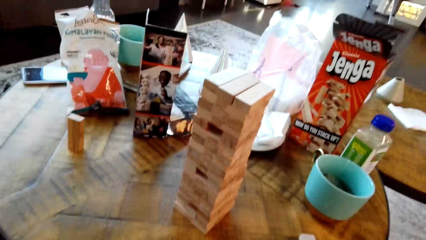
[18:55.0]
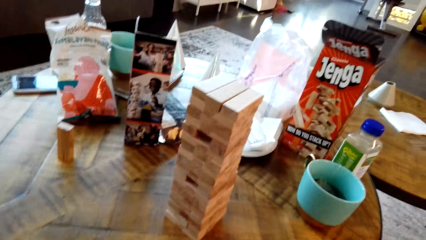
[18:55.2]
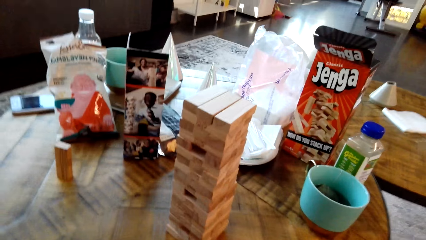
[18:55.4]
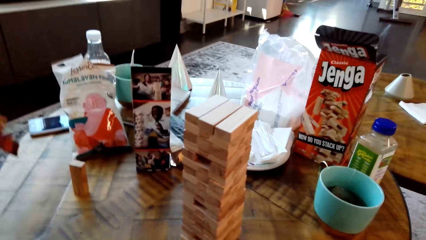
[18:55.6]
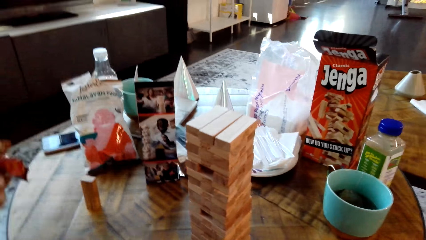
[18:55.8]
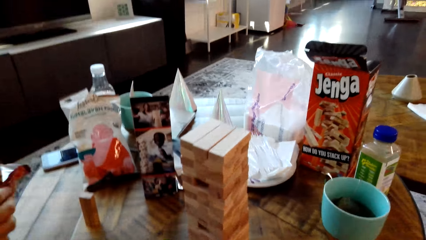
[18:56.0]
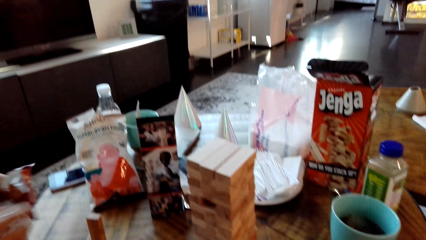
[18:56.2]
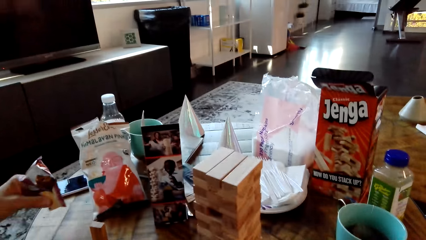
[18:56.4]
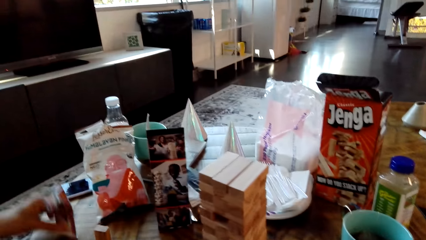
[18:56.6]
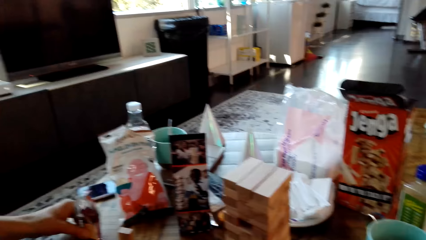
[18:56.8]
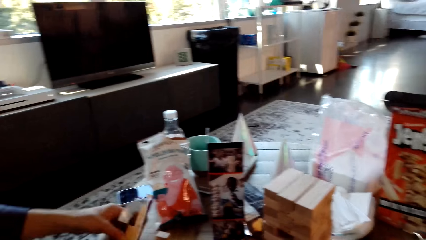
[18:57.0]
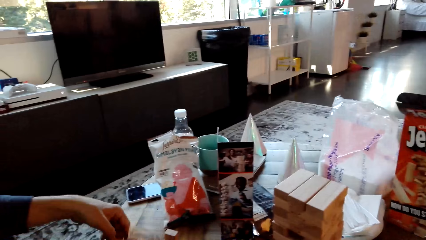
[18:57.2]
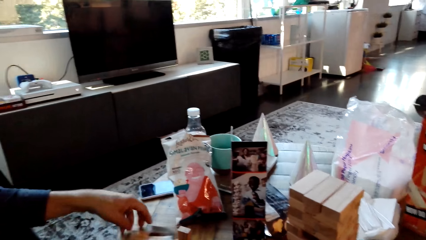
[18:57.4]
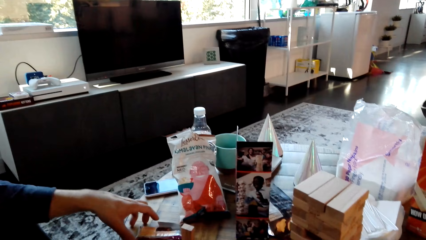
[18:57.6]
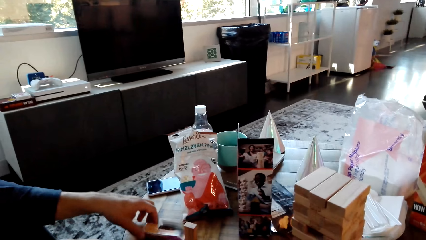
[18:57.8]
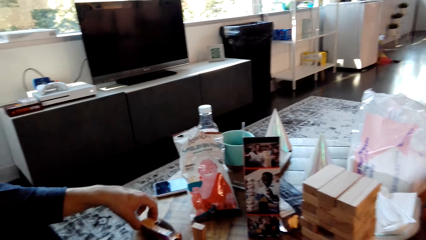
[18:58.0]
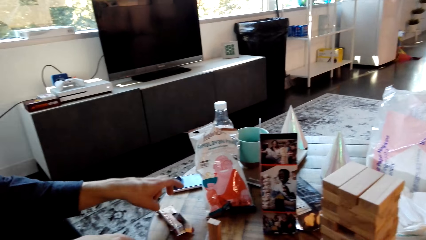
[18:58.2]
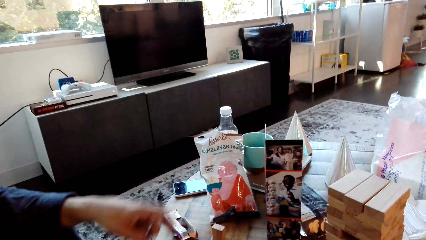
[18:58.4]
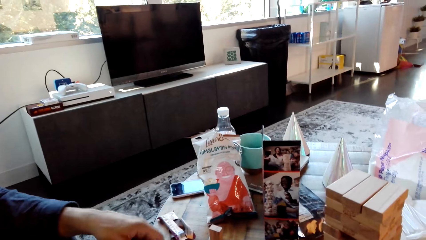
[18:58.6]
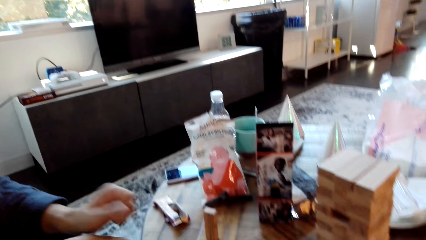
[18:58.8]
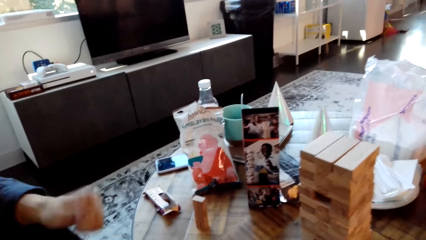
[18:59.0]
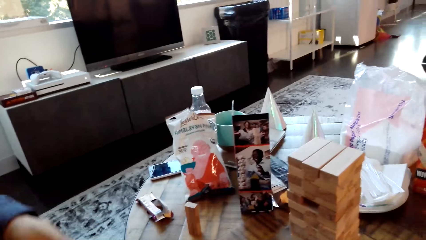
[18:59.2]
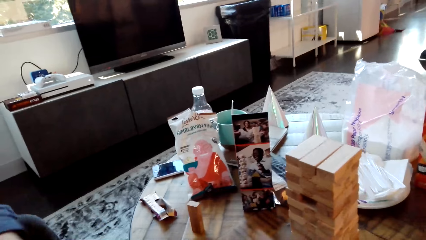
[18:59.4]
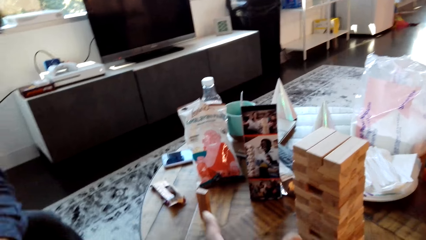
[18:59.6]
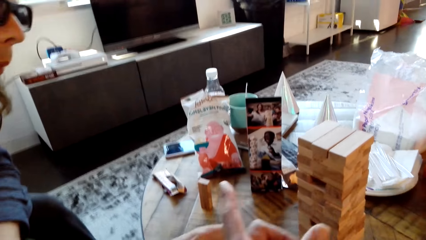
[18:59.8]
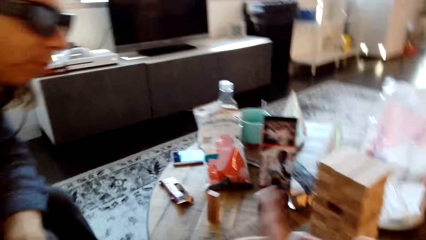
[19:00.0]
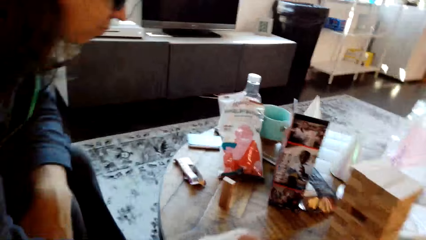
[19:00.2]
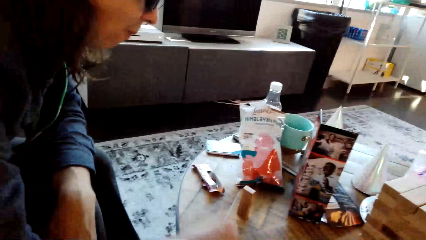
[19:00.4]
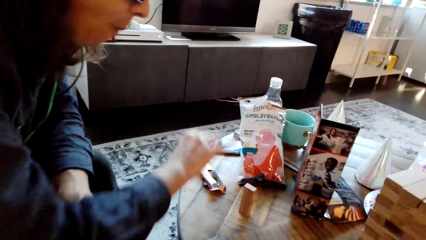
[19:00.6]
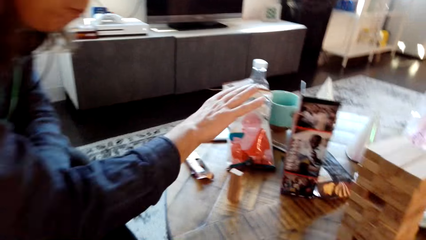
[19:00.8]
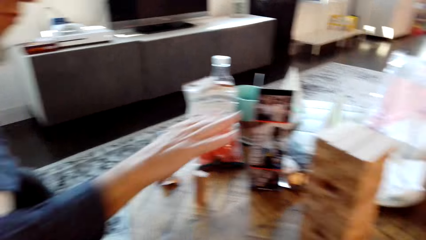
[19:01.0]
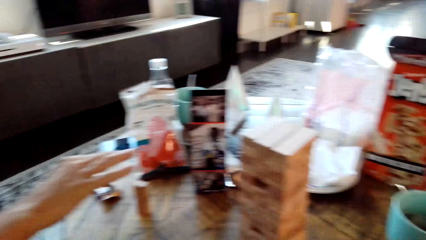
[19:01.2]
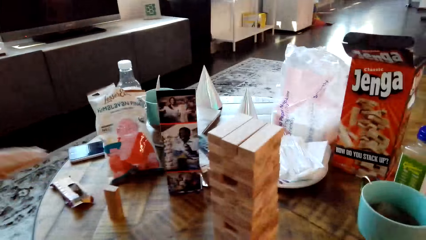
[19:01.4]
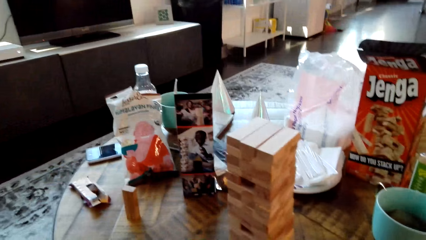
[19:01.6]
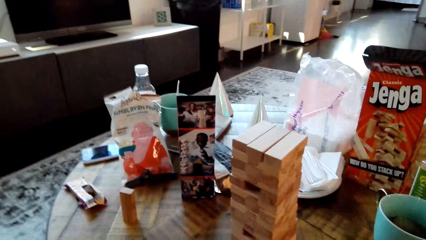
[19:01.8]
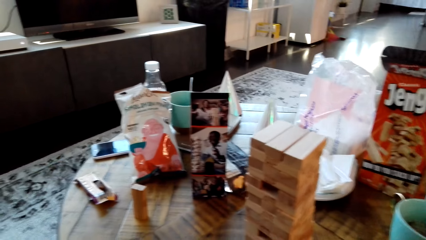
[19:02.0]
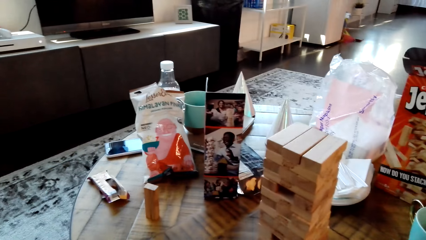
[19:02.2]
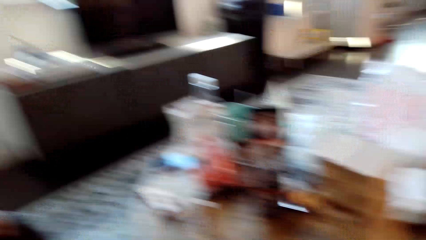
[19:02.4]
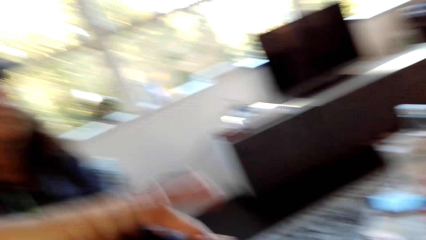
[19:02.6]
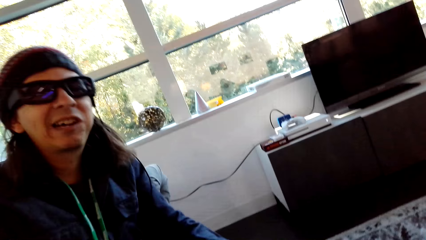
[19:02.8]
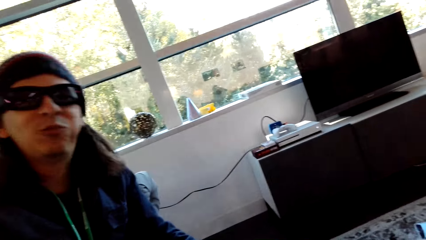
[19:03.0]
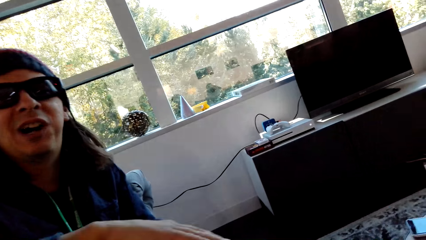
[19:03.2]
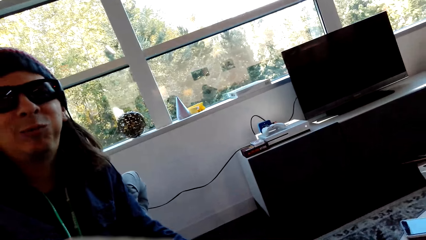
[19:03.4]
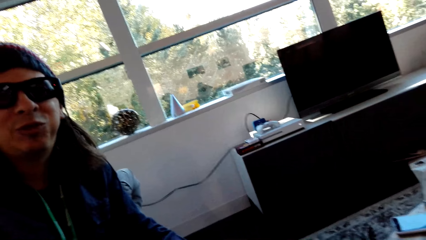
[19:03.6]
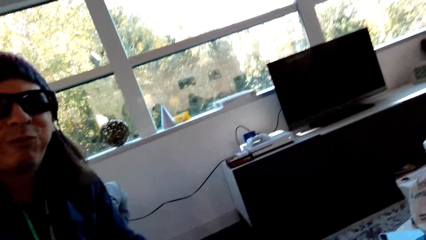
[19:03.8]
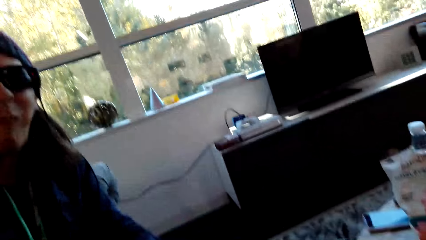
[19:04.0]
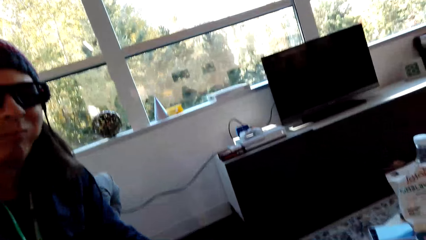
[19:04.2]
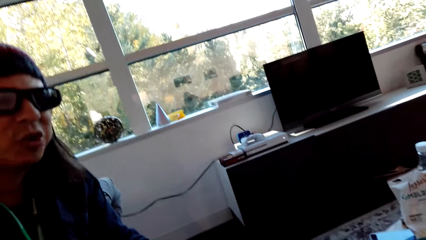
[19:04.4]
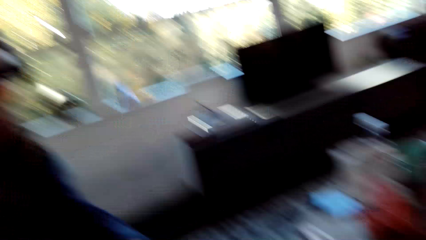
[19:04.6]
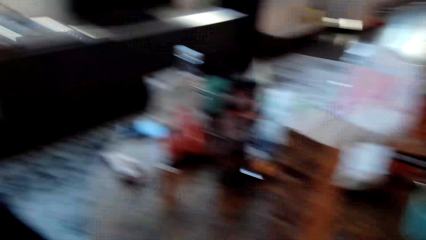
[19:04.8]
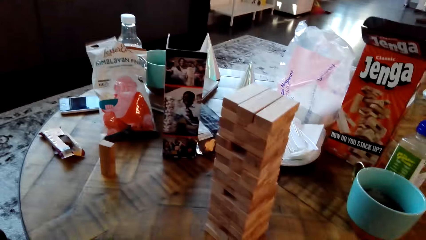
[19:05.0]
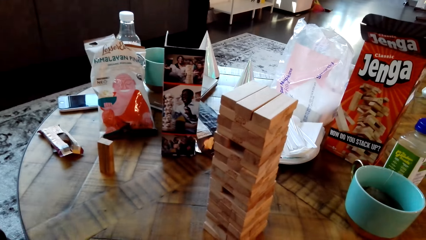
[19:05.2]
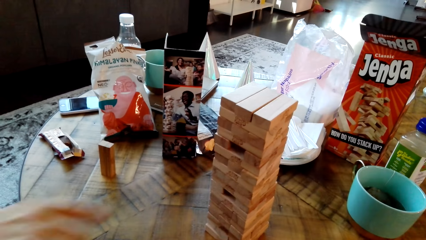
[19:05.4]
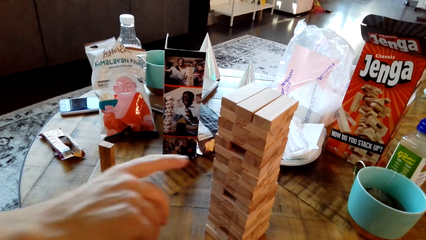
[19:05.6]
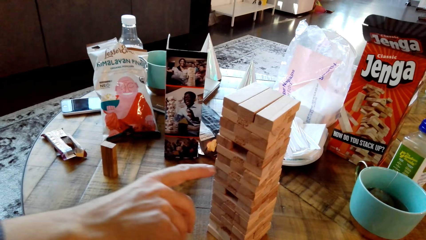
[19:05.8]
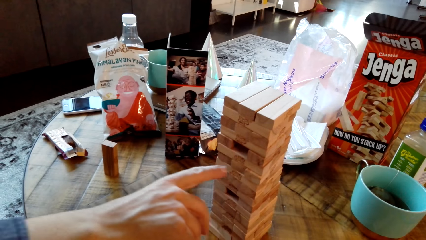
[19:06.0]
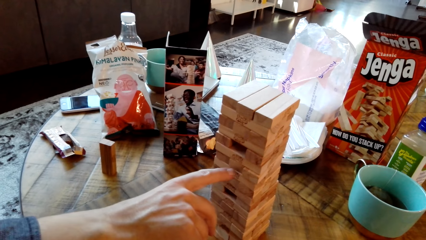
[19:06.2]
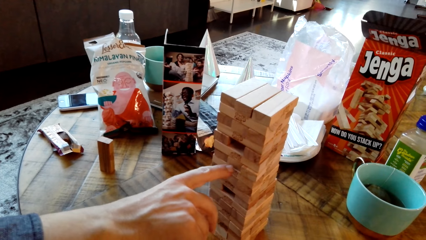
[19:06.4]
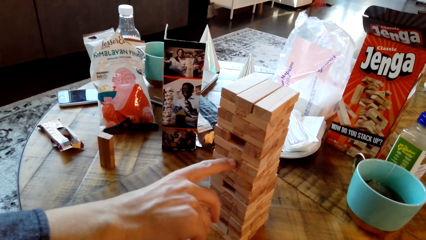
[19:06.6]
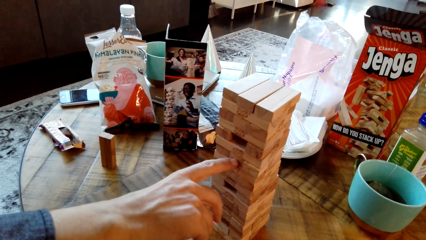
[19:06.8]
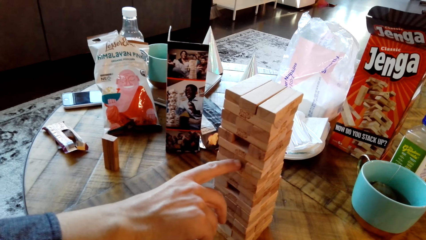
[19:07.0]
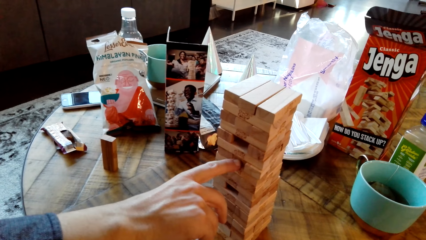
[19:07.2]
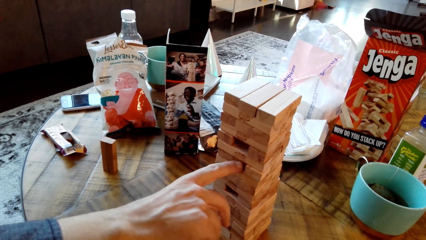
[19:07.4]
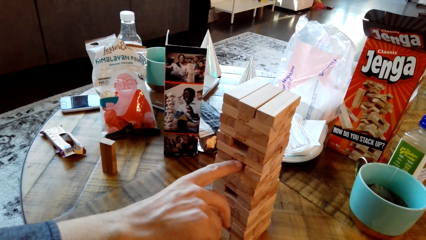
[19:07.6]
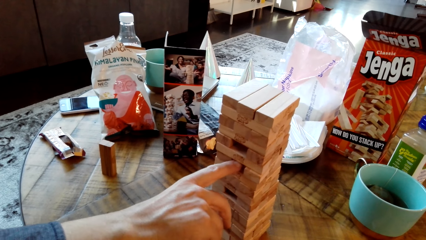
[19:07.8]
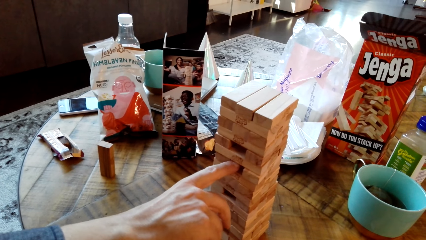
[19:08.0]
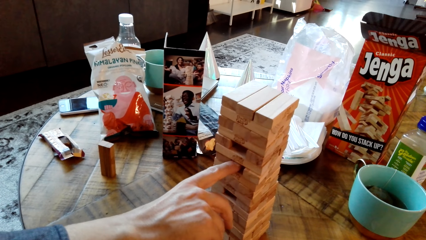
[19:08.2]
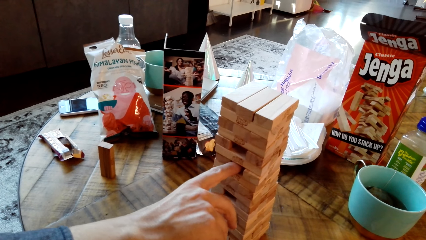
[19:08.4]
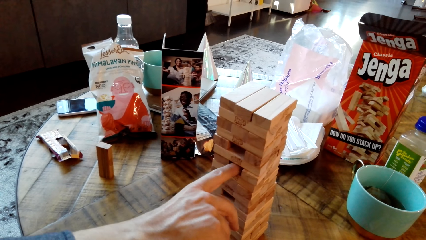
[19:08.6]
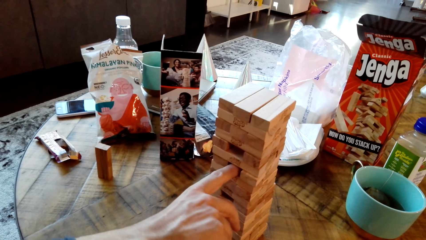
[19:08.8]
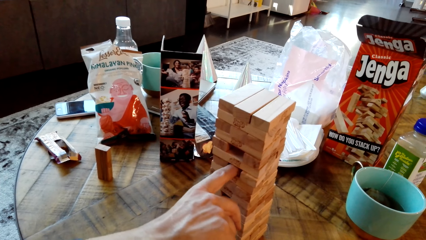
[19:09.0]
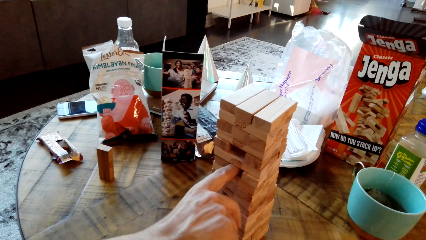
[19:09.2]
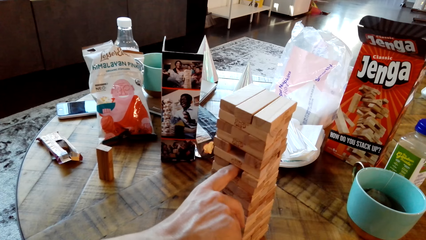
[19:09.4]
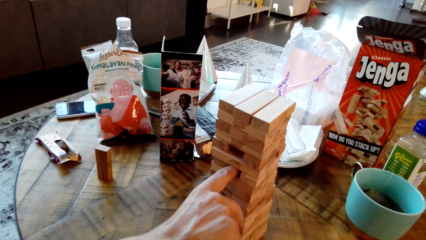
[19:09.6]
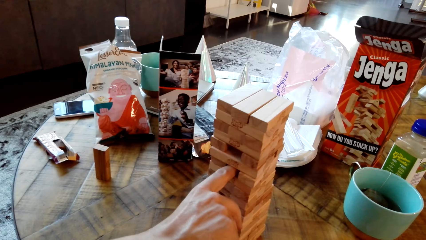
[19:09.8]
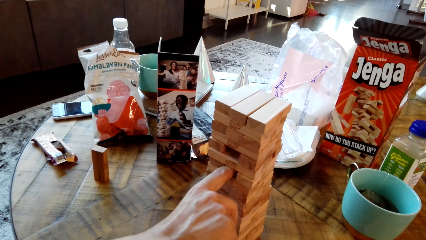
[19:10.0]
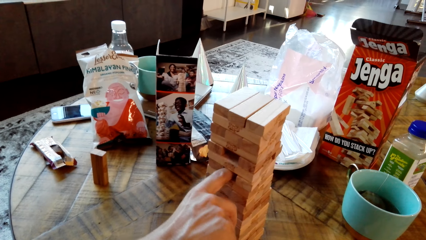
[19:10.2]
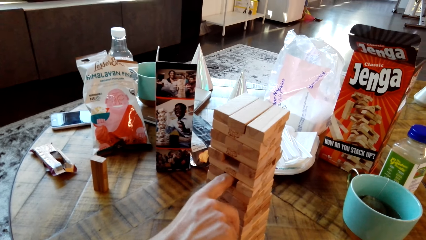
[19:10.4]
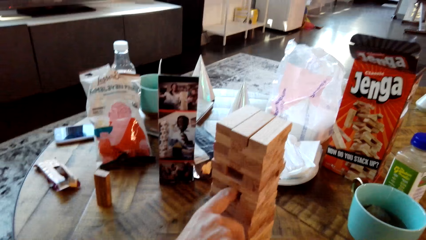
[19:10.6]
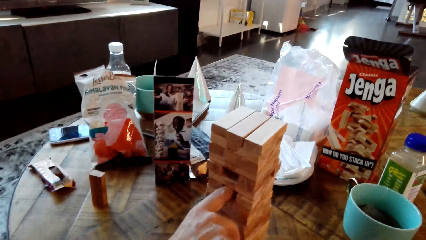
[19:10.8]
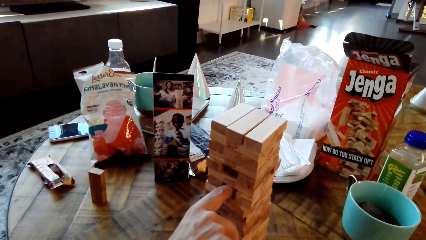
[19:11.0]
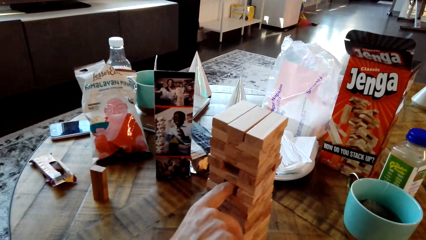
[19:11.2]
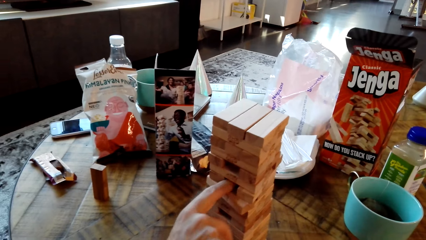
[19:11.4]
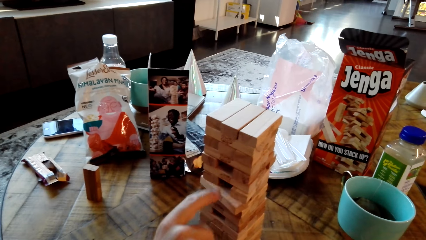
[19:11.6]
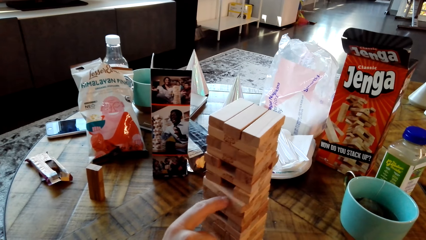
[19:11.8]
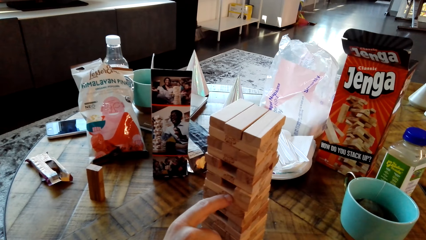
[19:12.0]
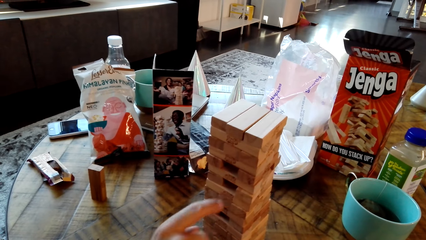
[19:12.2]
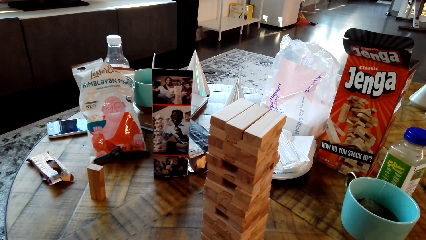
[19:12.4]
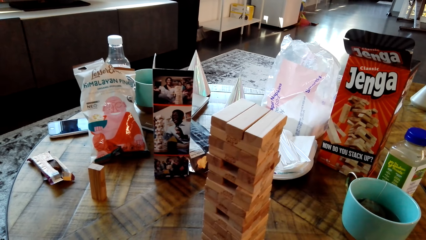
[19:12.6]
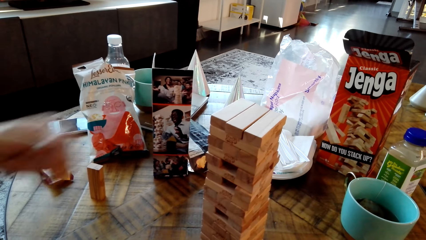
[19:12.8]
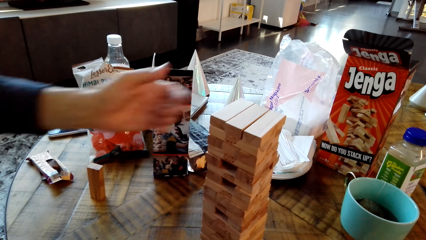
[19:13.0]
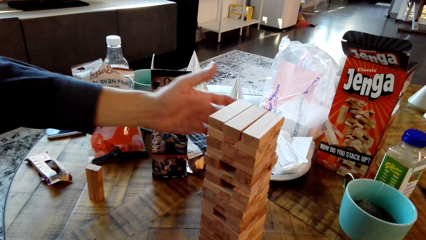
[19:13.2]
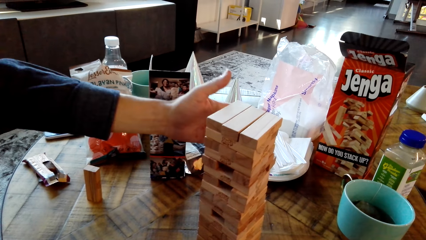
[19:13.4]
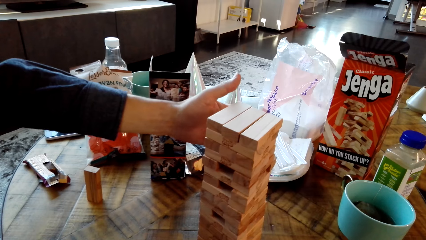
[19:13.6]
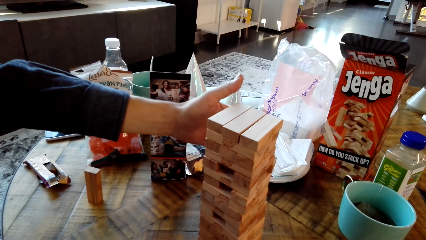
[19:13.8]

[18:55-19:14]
The camera wearer drops a wood. A man puts something on the table. The camera wearer dialogues with the man. The man holds something on the table. The man pushes a wood.
